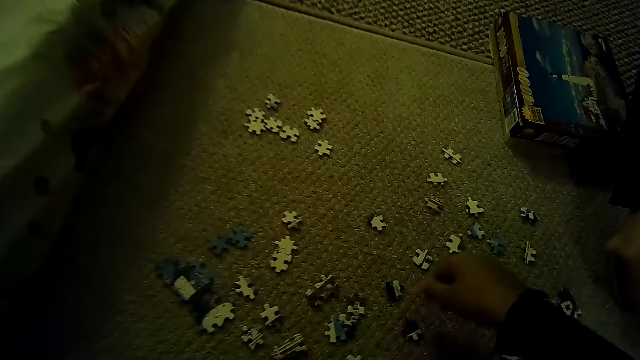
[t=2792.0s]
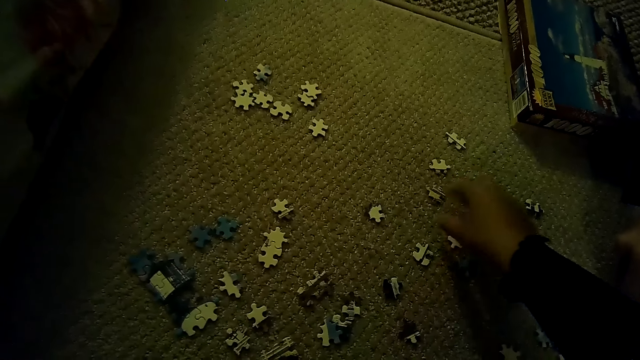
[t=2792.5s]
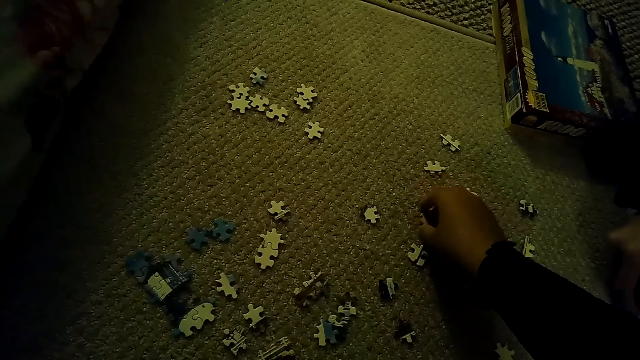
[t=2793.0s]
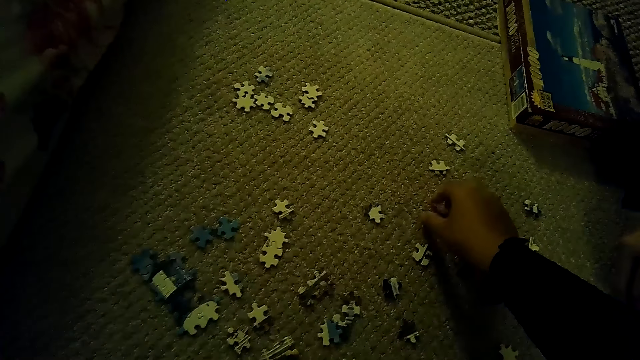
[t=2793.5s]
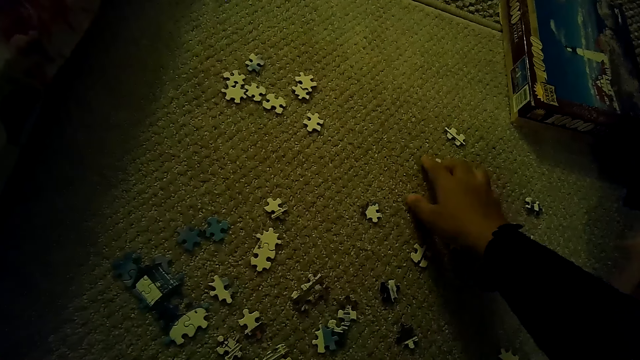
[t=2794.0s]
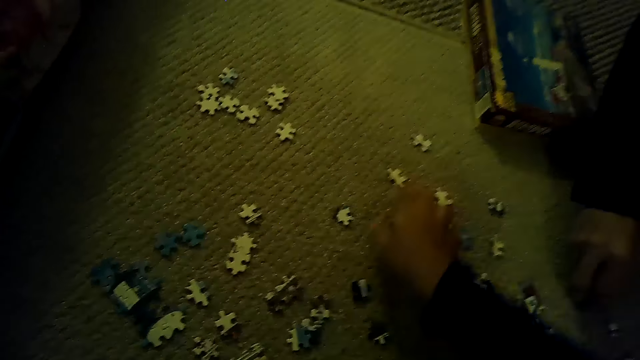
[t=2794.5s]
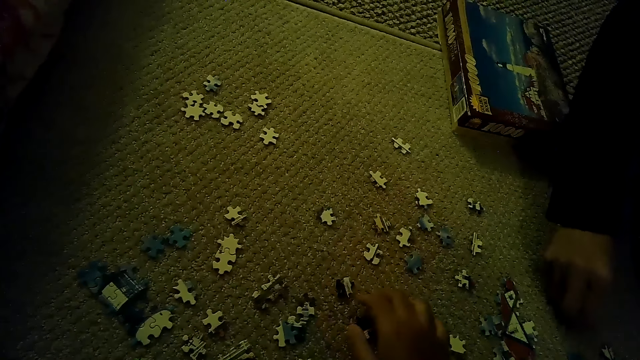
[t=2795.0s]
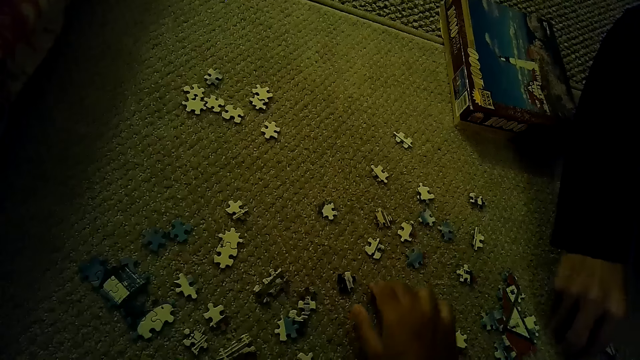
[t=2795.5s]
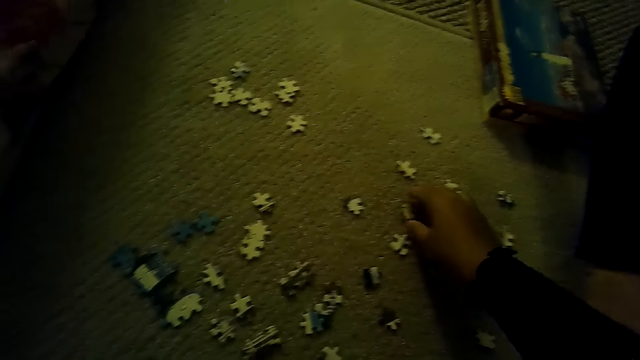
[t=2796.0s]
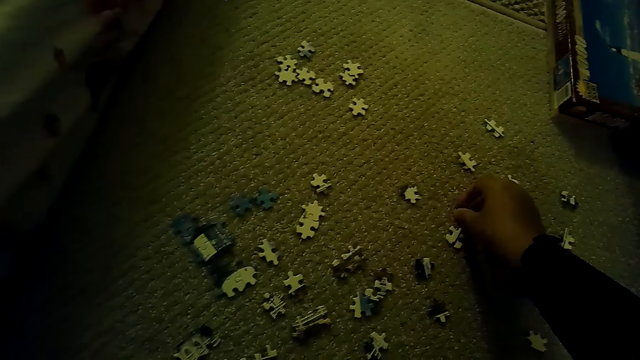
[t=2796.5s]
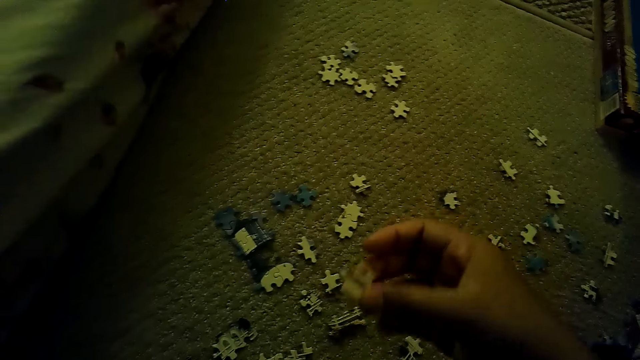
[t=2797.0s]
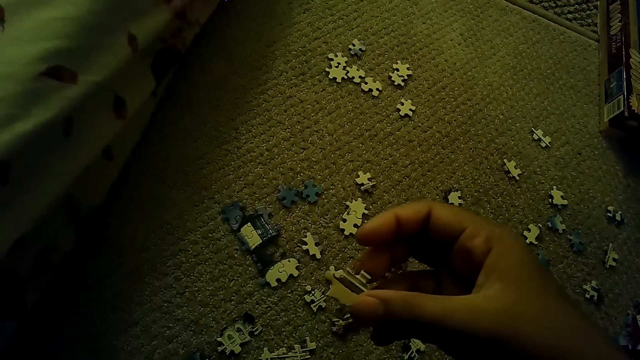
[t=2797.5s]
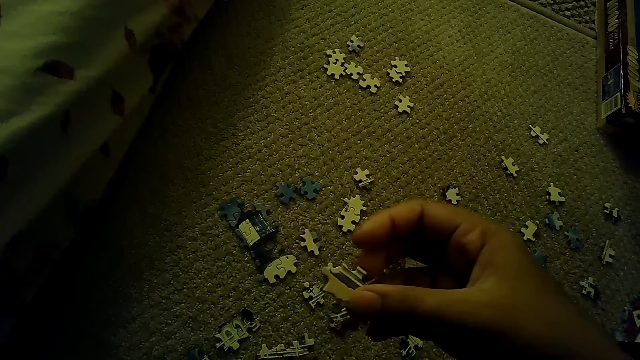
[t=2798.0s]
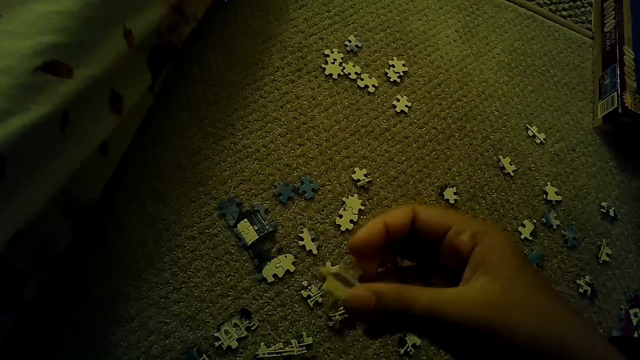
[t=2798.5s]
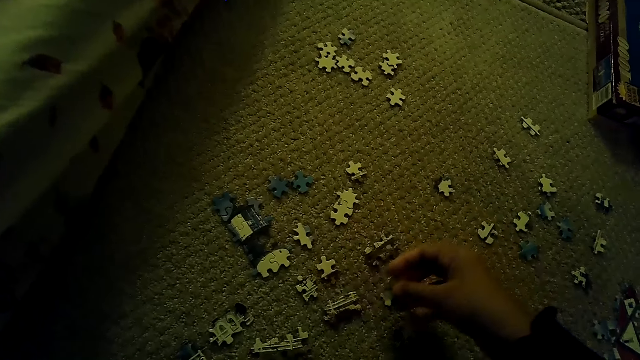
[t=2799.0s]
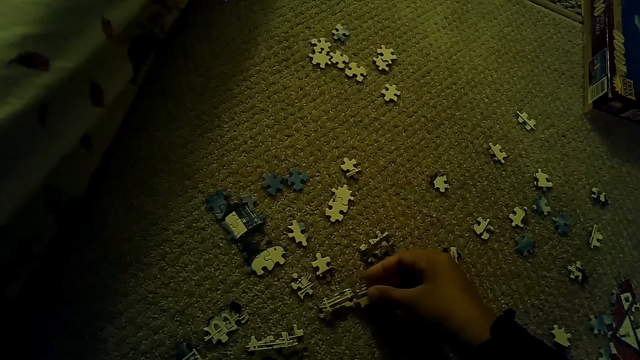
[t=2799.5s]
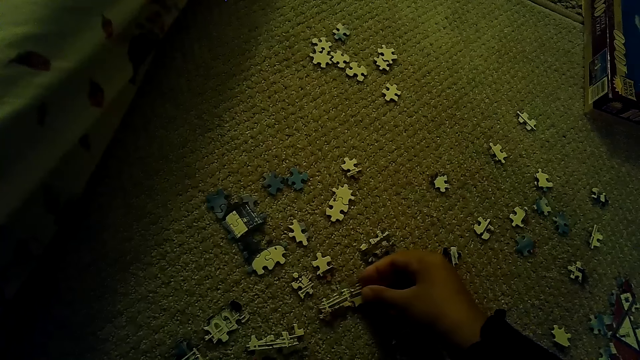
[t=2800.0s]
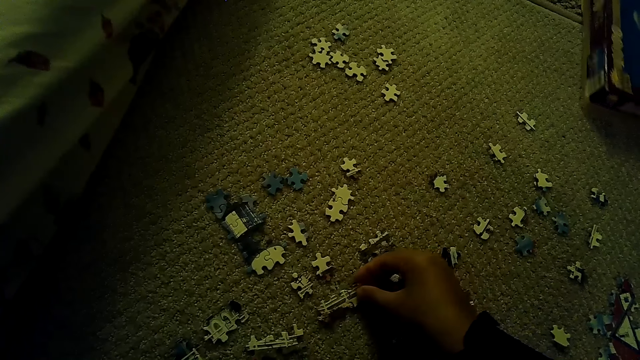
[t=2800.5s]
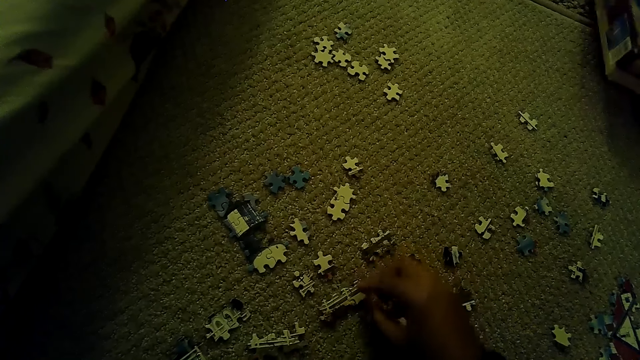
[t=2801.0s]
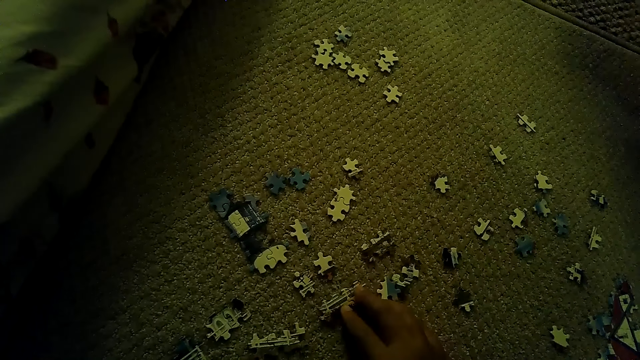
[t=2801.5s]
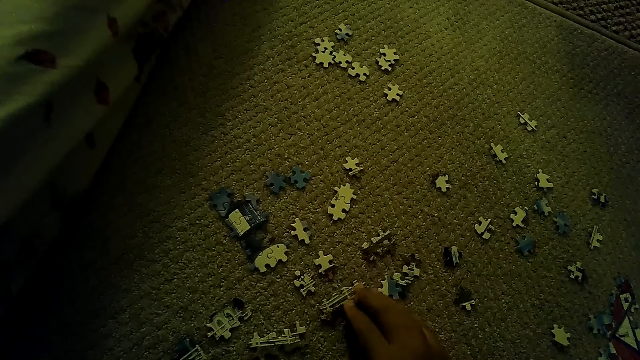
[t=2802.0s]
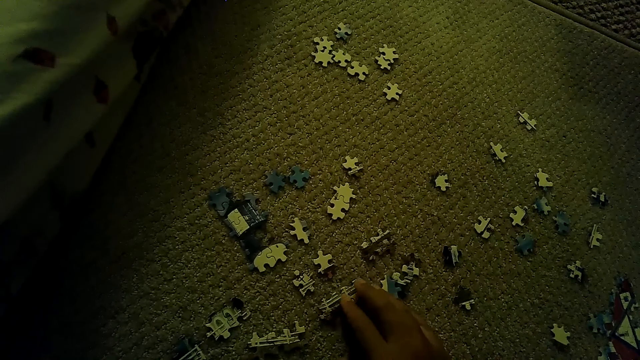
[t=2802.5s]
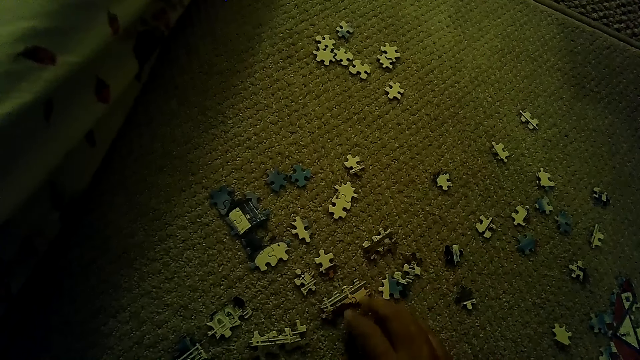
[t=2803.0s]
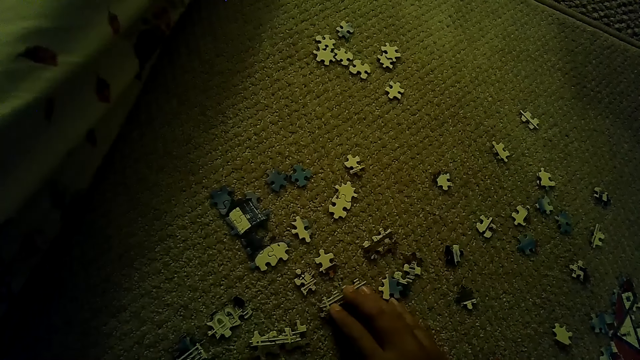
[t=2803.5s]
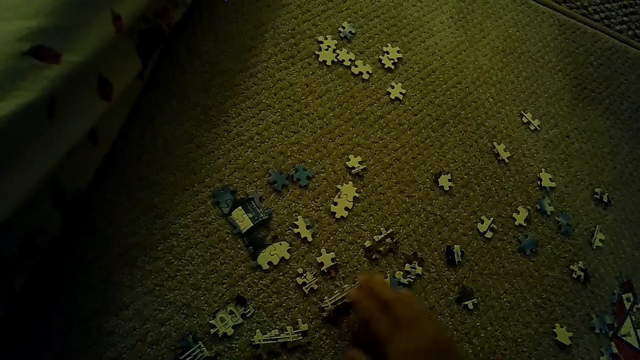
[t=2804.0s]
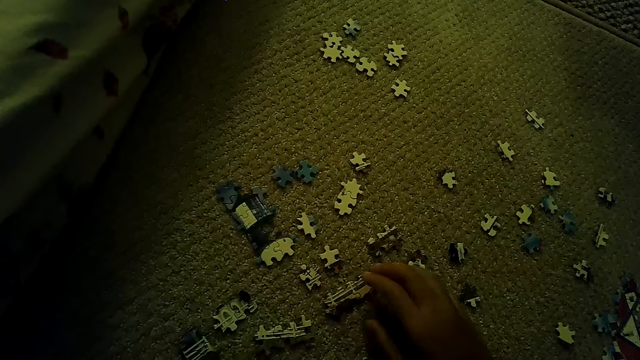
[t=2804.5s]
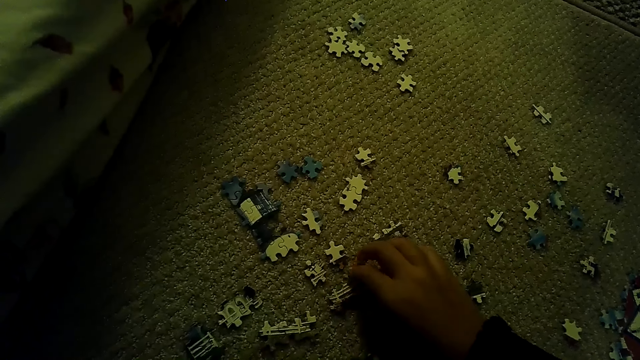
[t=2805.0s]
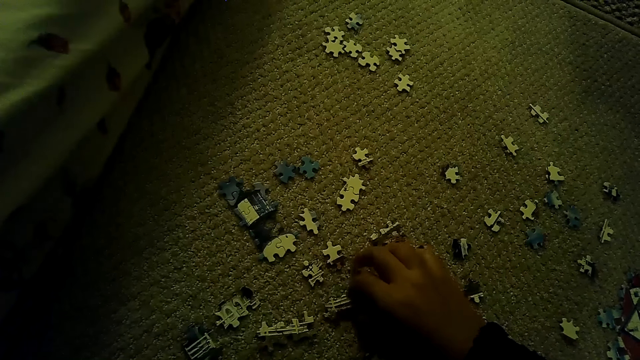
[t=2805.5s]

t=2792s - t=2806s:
The camera wearer picks up a puzzle piece. They fix the puzzle pieces. The person moves the box. The camera wearer moves the puzzle.

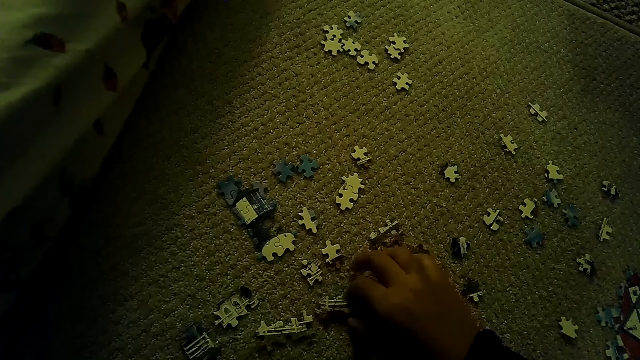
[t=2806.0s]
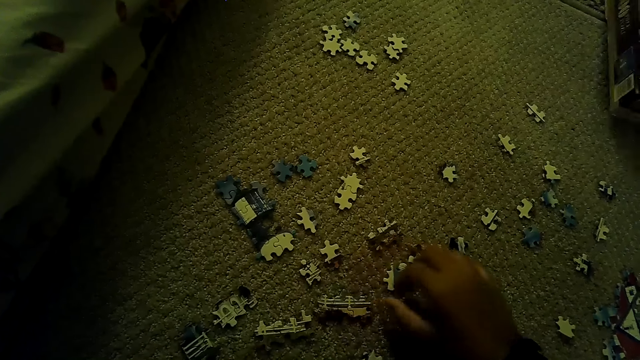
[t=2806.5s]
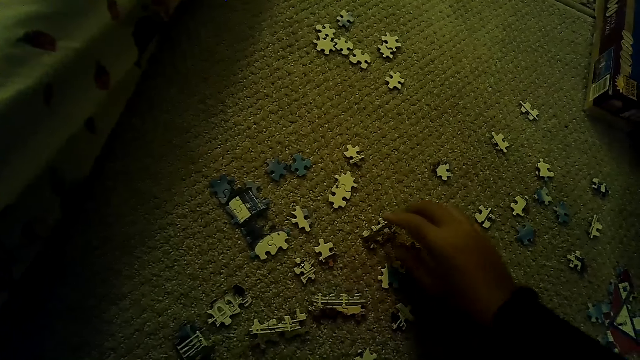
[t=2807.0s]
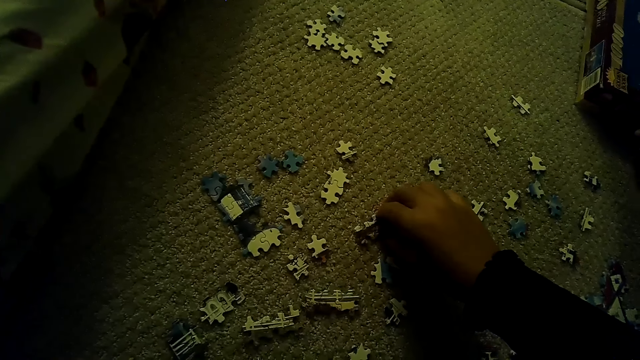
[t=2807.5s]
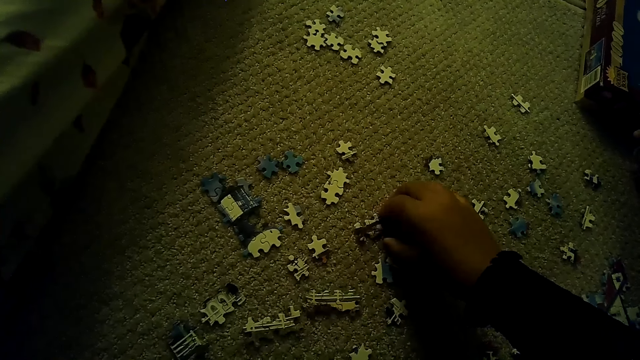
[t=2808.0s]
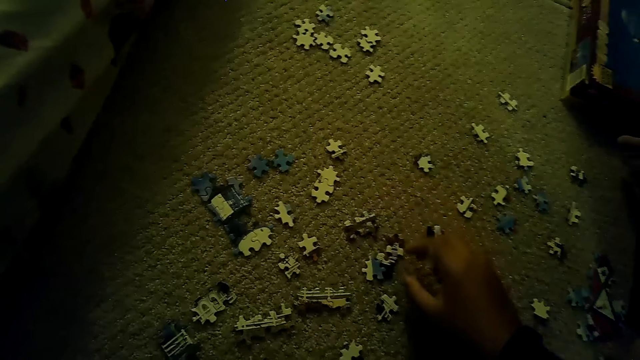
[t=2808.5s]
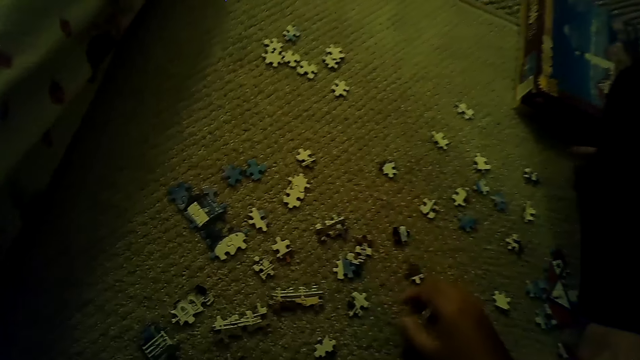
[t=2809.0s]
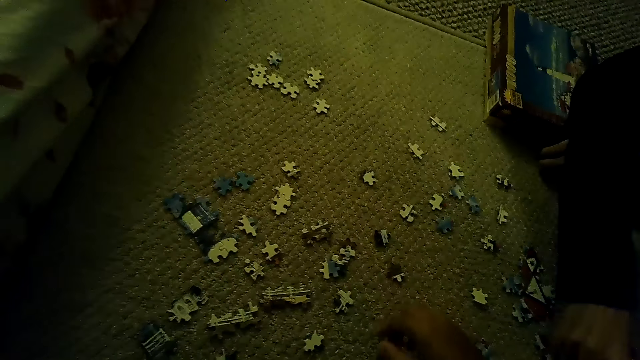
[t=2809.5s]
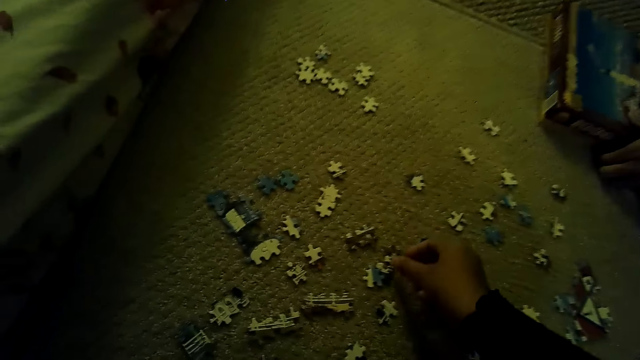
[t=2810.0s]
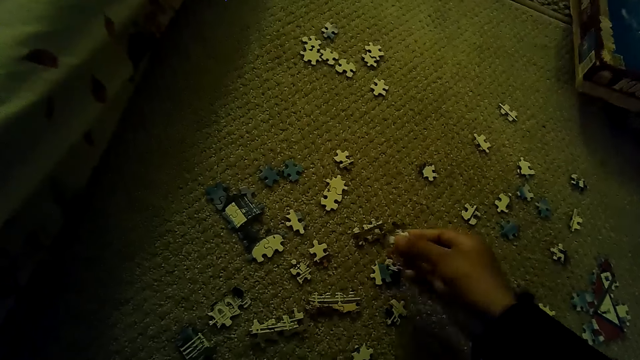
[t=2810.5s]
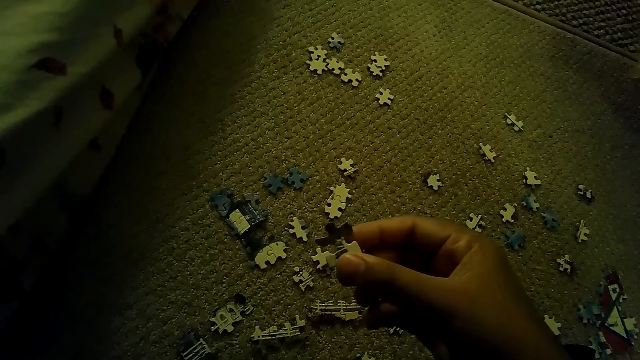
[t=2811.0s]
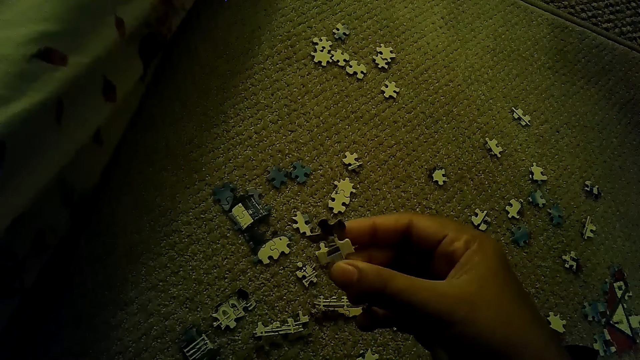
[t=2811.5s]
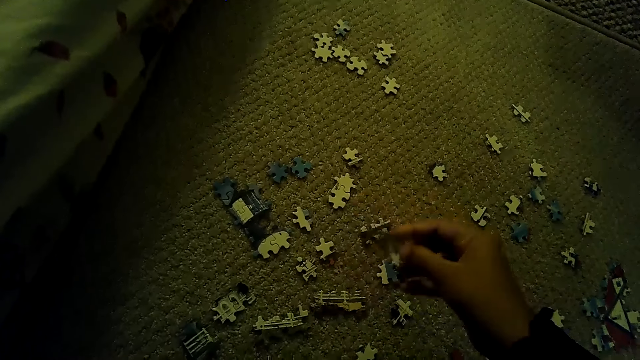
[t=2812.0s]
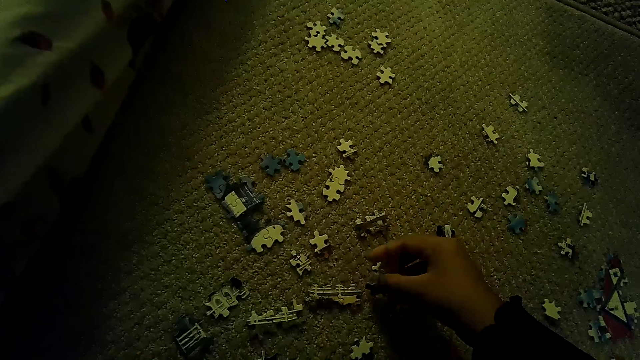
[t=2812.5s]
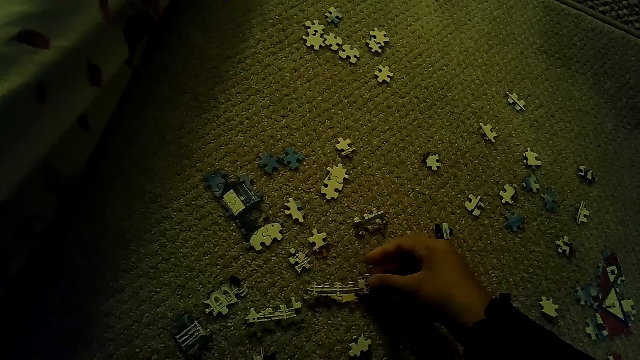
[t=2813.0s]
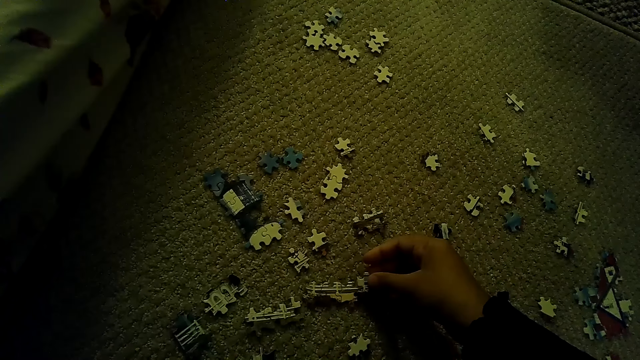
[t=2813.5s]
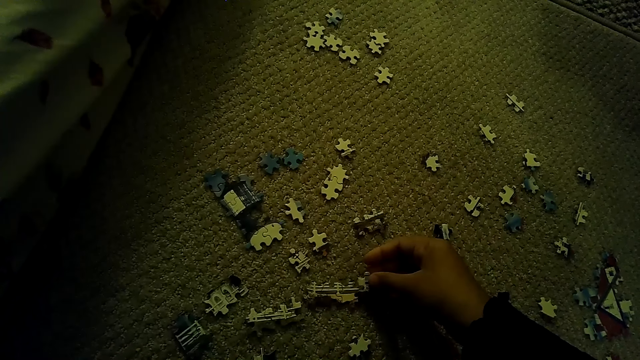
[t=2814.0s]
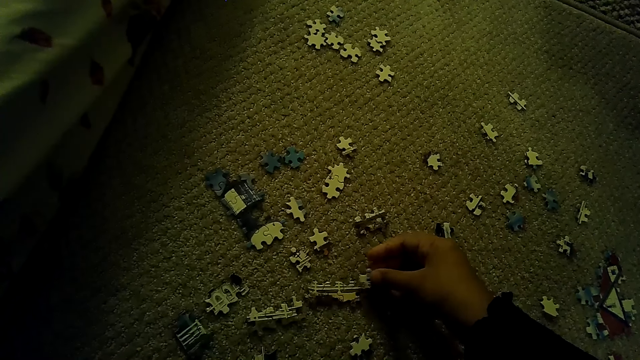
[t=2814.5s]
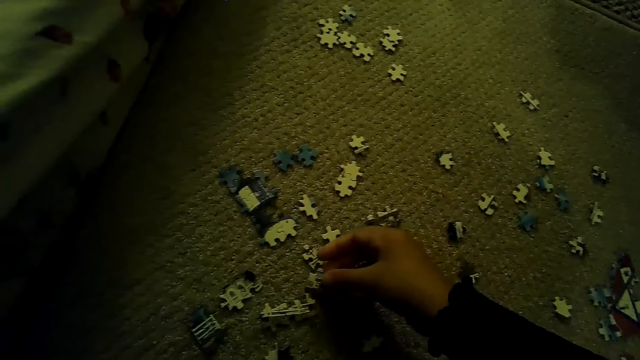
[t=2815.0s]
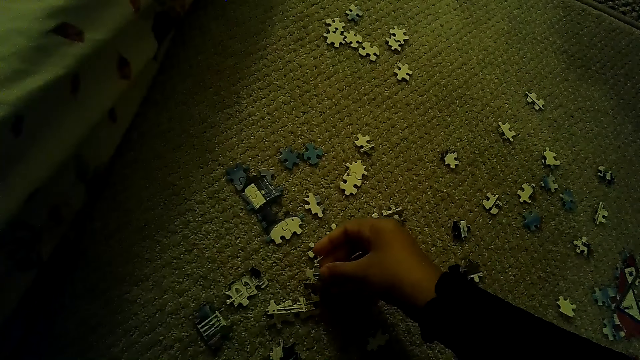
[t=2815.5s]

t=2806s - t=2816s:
A person moves the box. The camera wearer picks up a puzzle piece. They fix the puzzle pieces.
